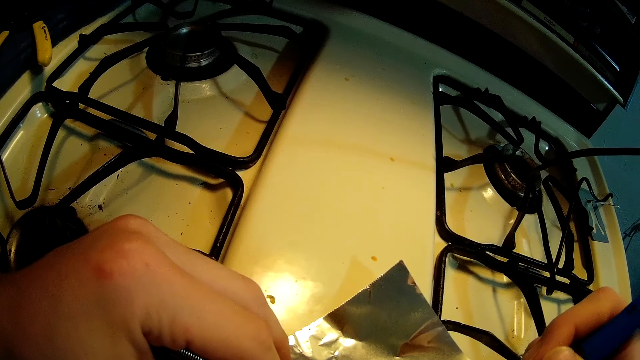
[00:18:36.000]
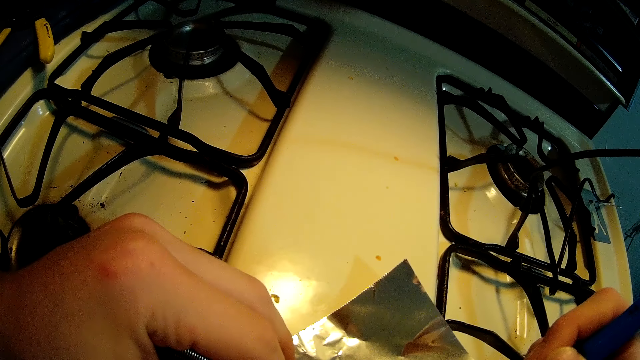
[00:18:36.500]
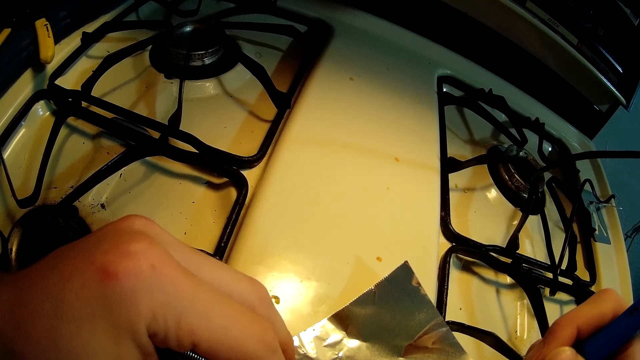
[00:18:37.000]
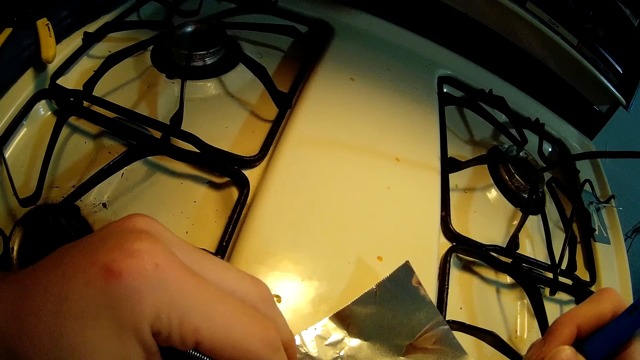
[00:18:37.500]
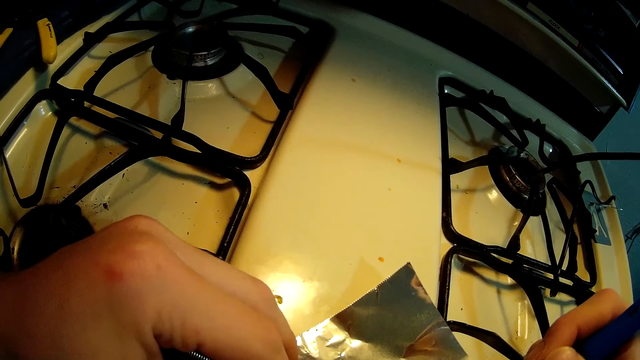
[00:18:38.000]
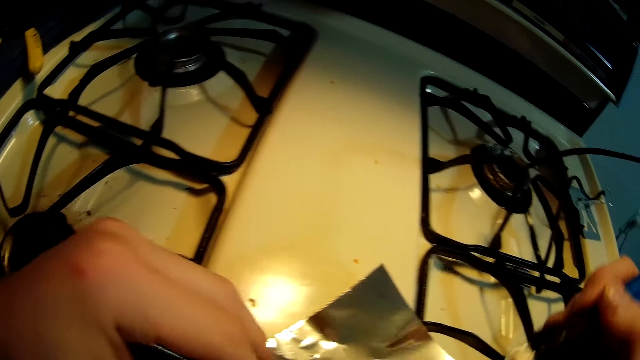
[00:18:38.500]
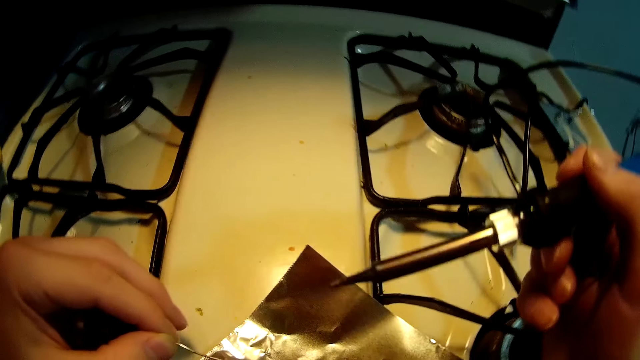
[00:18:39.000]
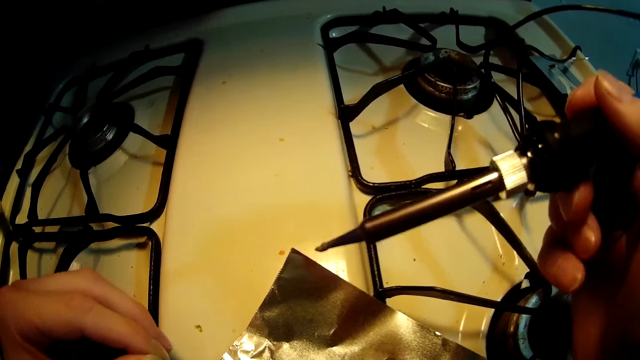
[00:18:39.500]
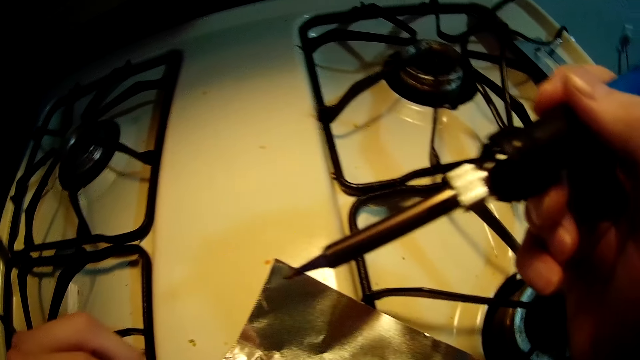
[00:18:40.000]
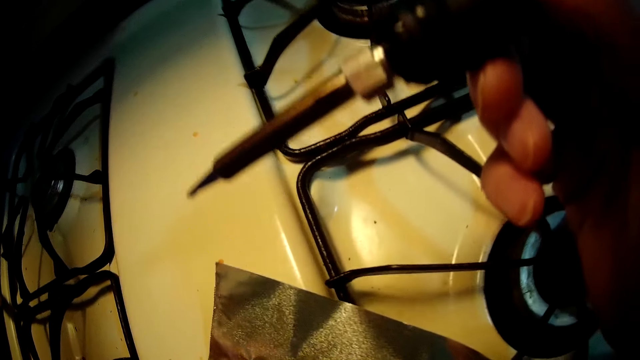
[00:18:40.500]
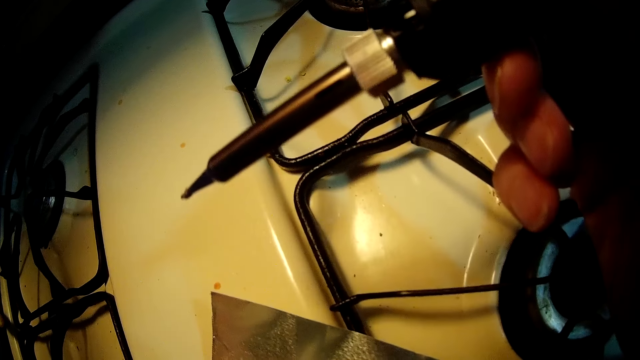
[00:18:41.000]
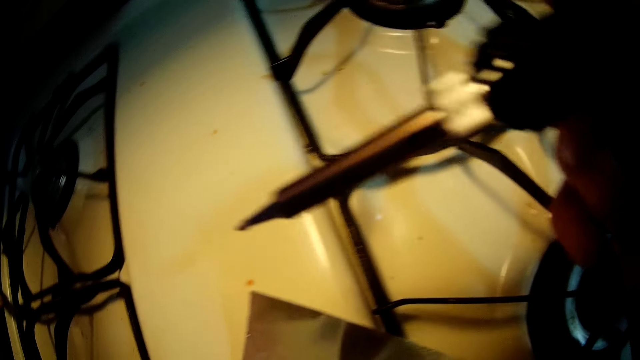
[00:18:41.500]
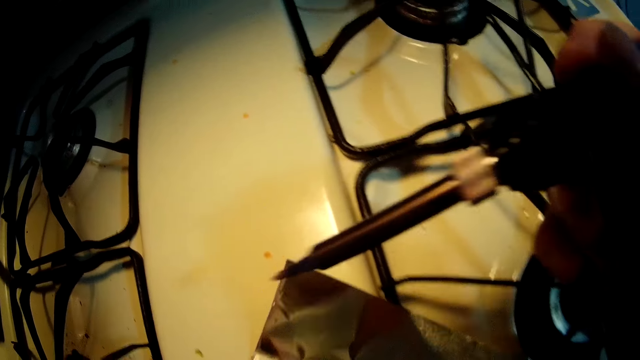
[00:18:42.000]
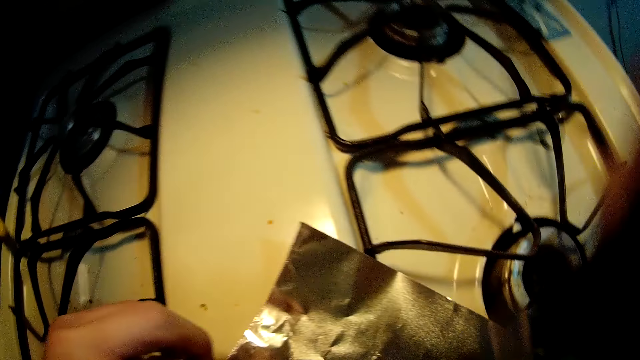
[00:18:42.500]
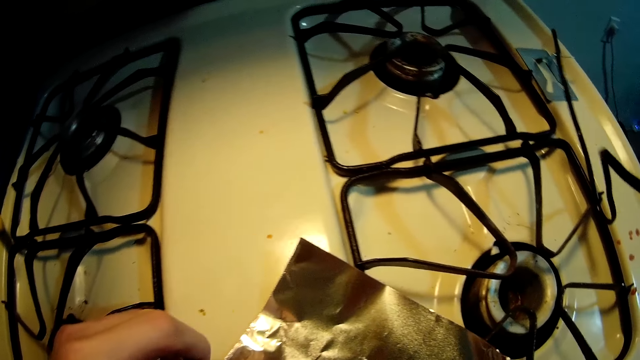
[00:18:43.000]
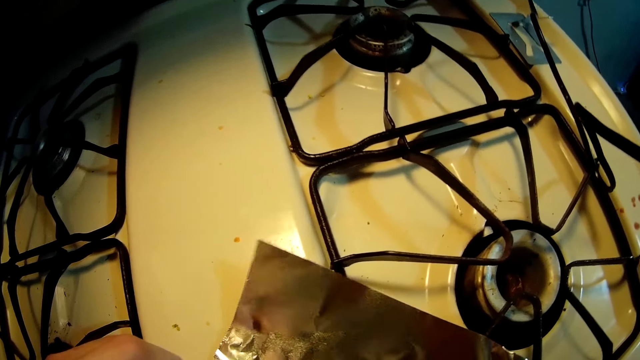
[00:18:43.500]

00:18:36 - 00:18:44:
The camera wearer raises the soldering iron from the circuit board.

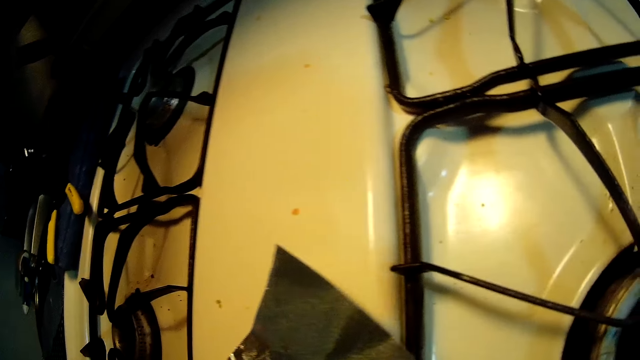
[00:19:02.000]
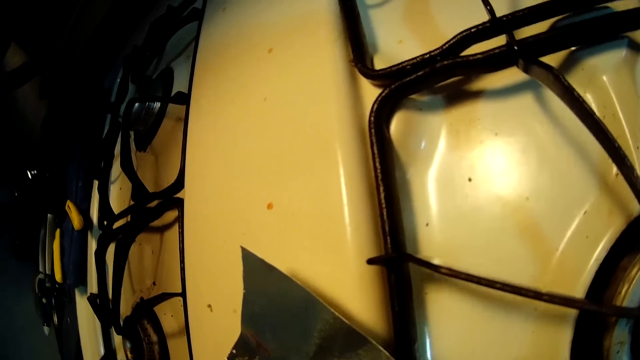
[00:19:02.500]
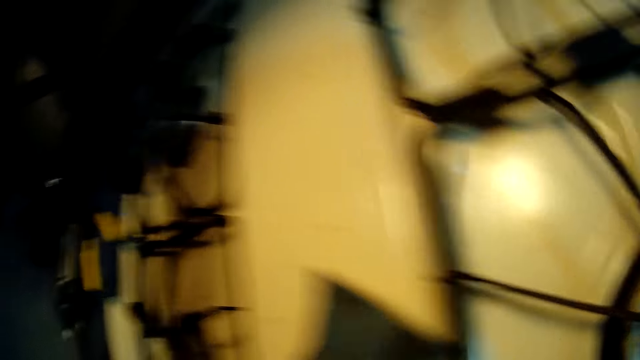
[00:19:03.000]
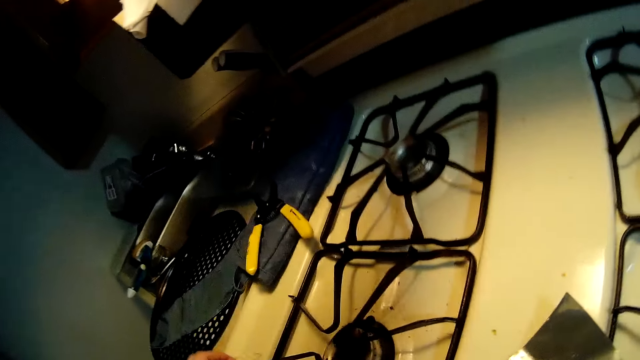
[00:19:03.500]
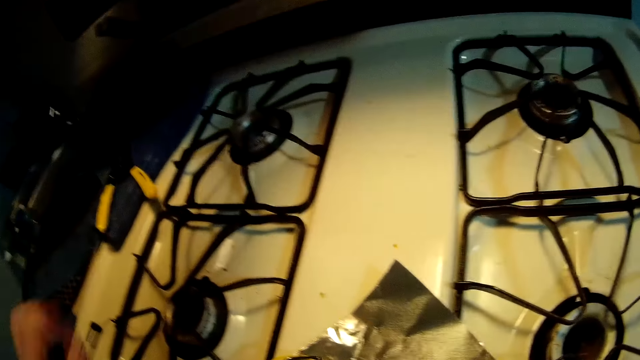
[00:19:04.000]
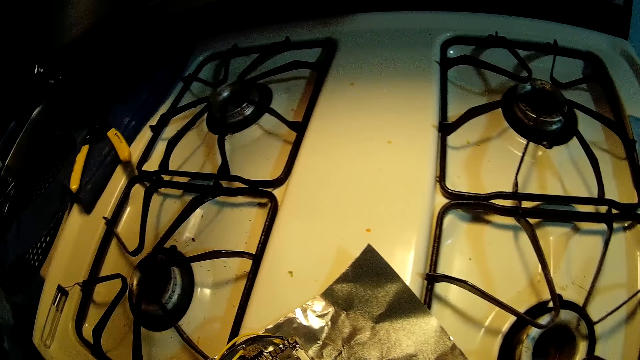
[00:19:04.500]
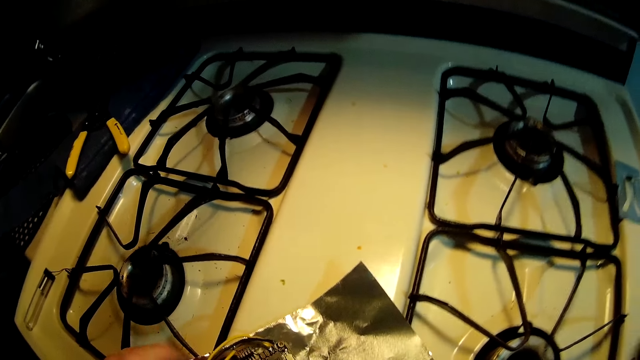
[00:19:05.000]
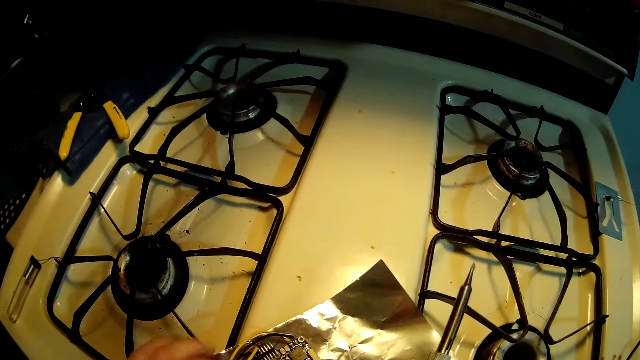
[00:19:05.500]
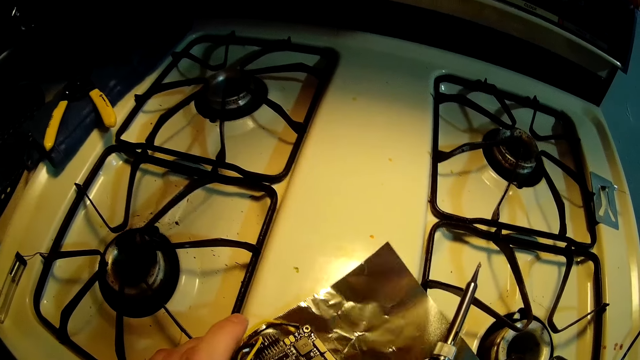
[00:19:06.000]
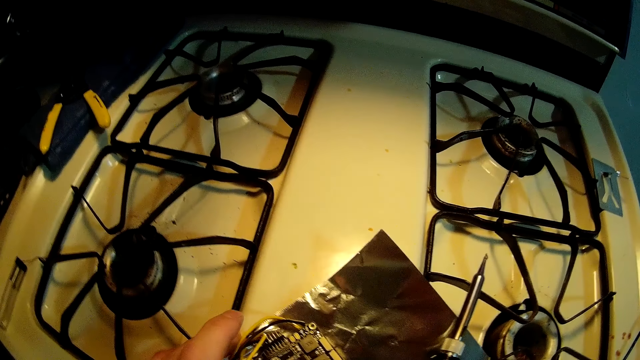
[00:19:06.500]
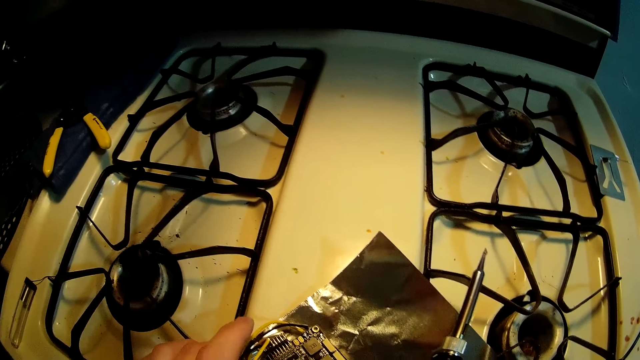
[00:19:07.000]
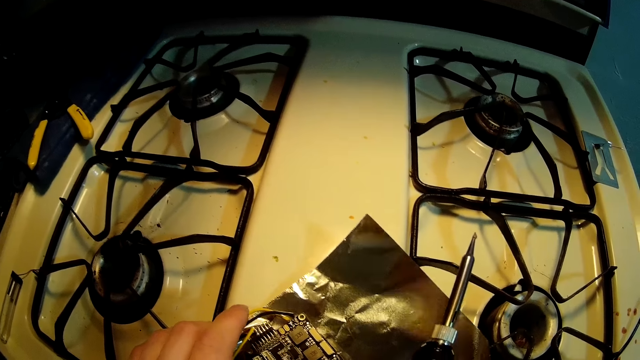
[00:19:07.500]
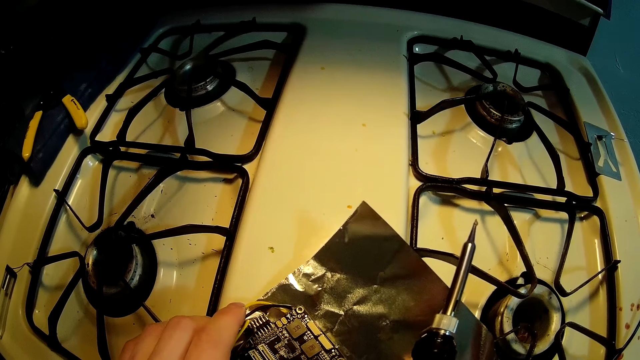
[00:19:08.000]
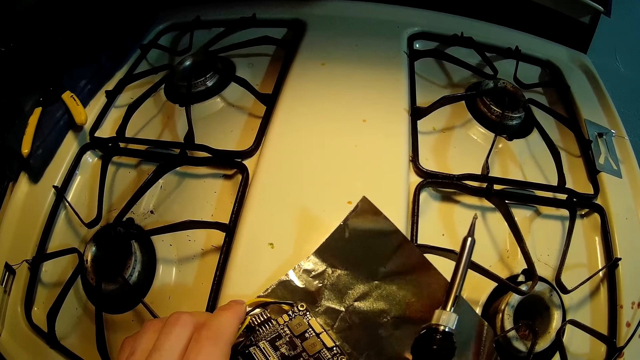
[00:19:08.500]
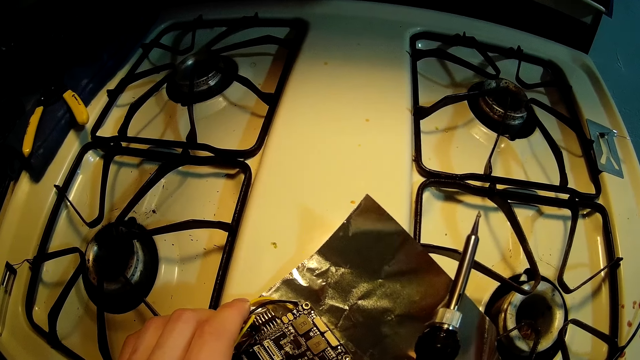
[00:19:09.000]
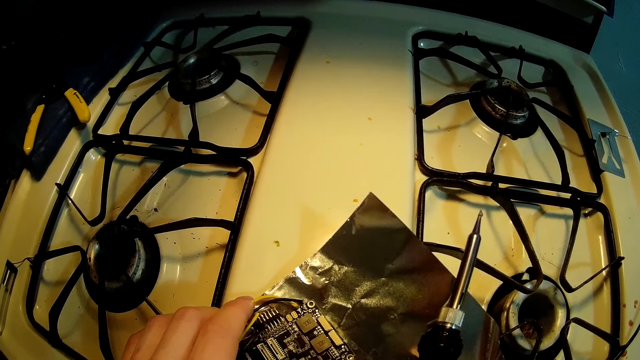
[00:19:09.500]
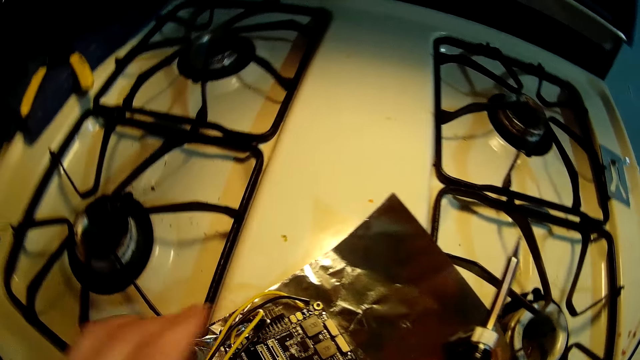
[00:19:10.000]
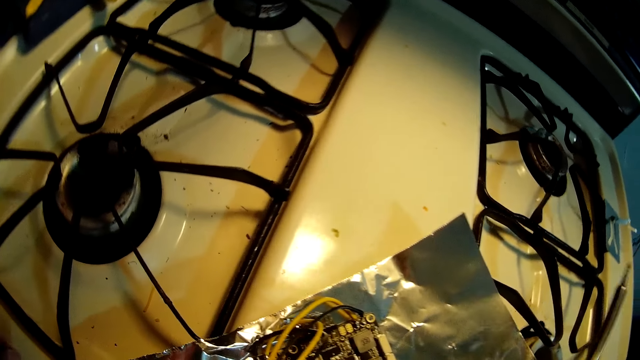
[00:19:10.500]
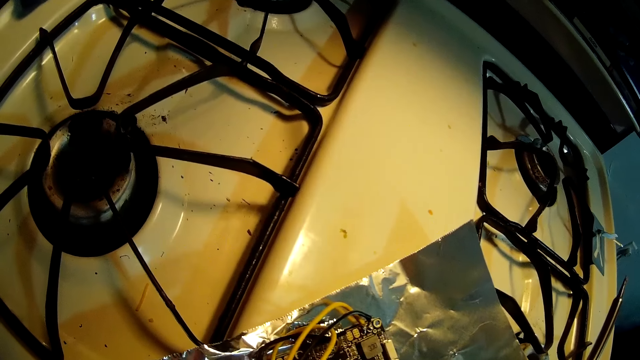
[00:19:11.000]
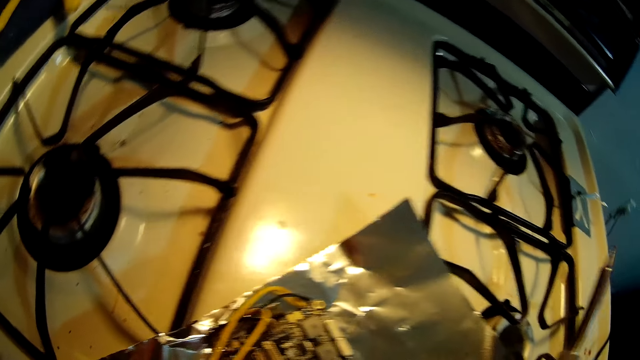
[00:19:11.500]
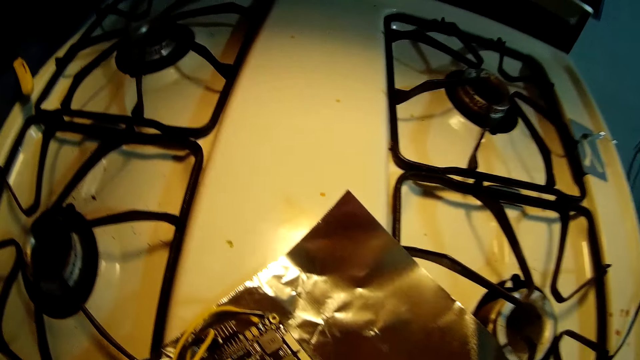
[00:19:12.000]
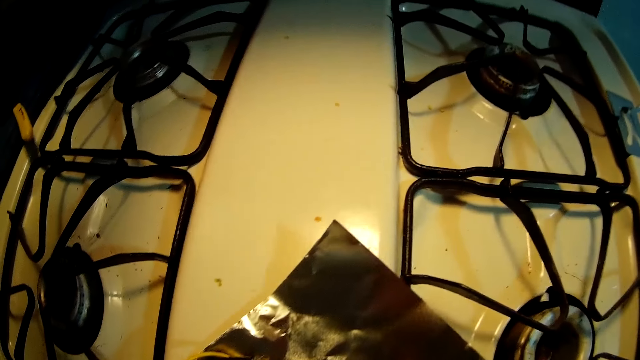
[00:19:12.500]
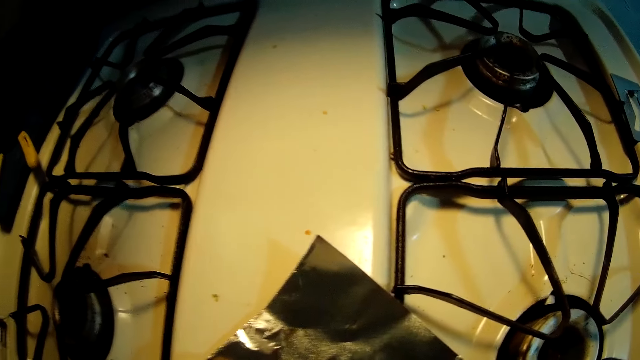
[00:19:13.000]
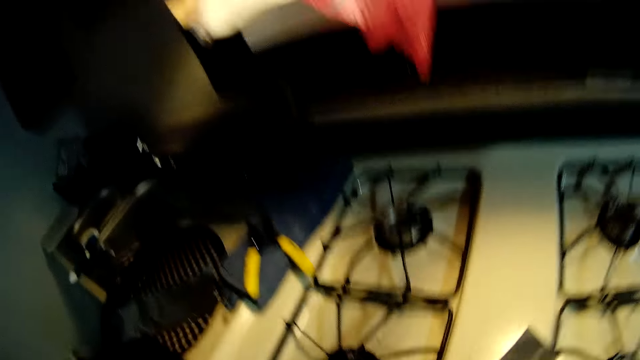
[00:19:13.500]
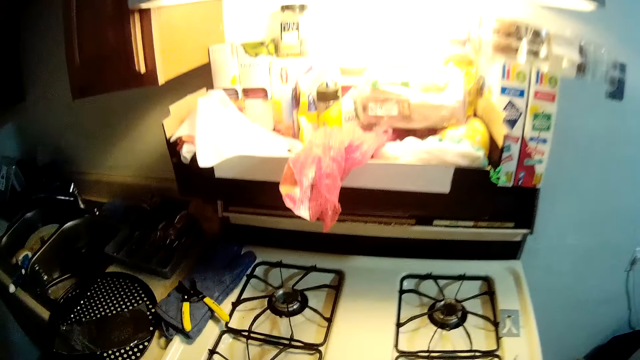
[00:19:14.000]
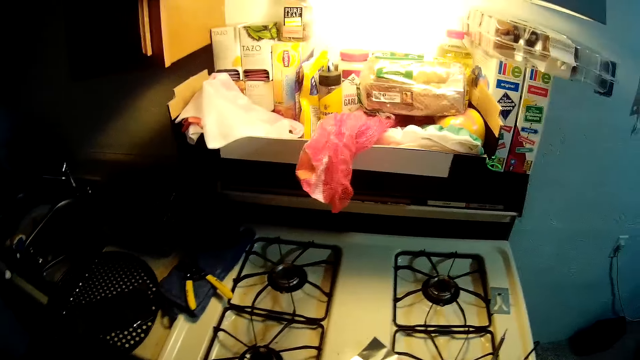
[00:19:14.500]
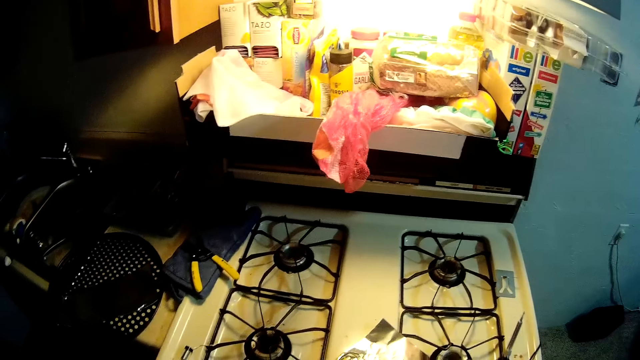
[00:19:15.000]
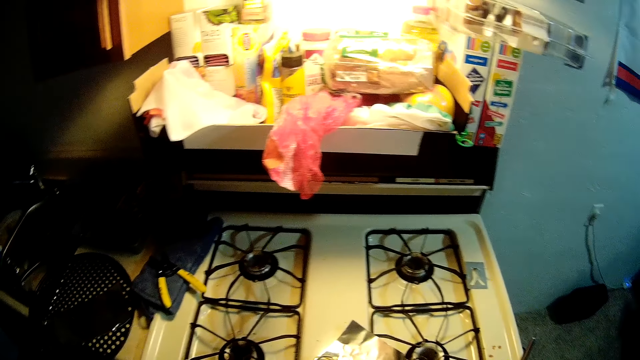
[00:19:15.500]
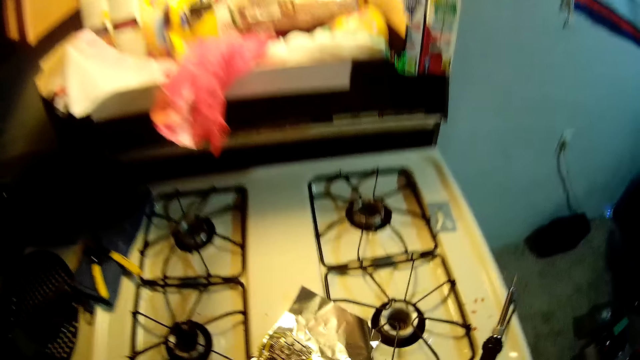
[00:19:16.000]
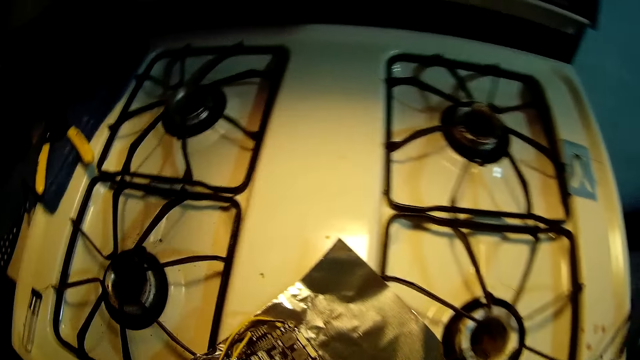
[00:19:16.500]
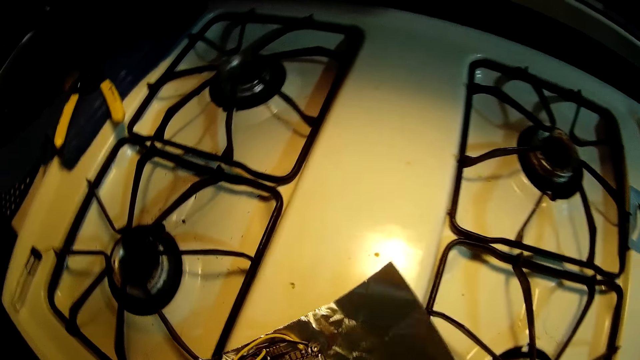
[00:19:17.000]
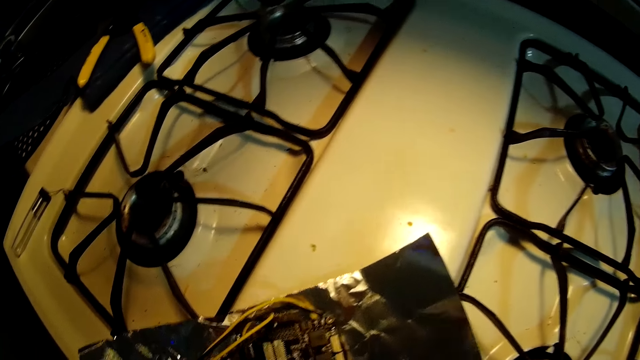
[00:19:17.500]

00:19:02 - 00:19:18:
The camera wearer drops the soldering wire on the gas cooker. He adjusts the circuit board on the cooker with his right hand.
